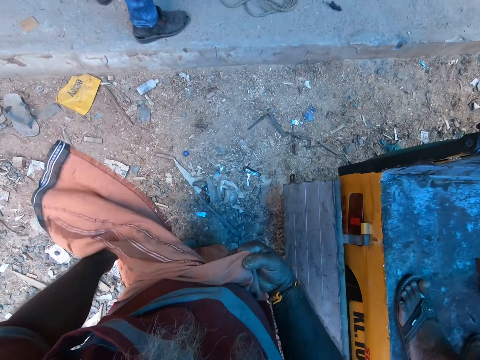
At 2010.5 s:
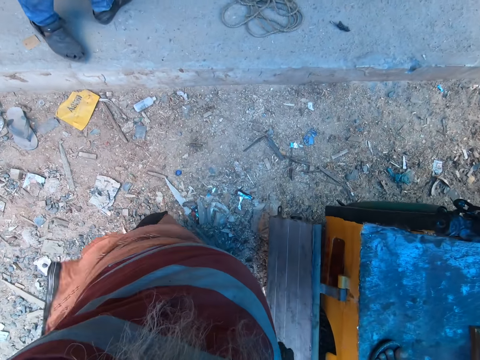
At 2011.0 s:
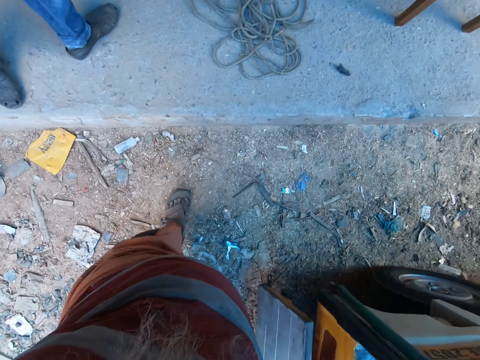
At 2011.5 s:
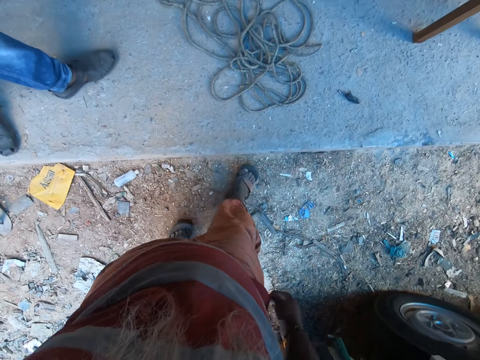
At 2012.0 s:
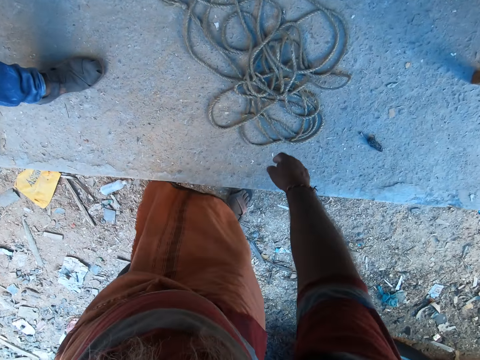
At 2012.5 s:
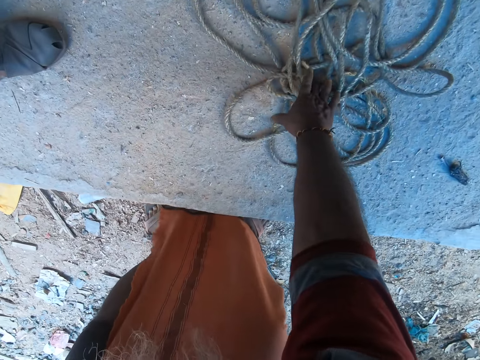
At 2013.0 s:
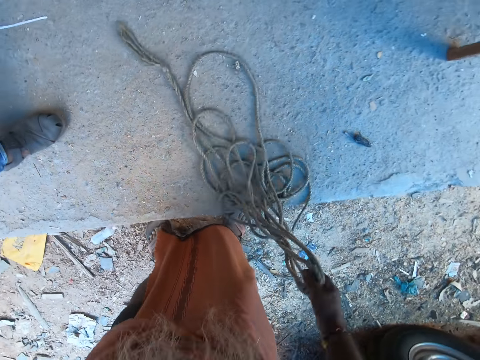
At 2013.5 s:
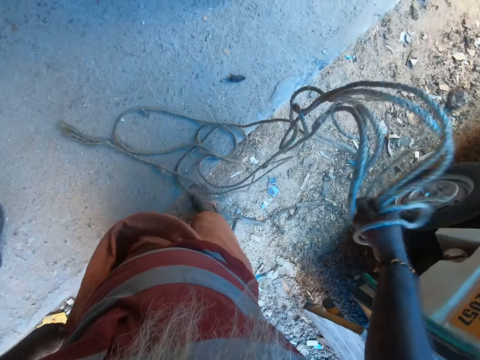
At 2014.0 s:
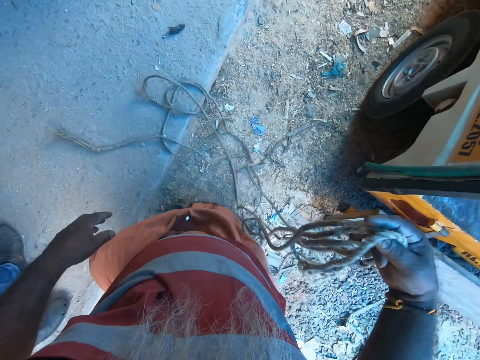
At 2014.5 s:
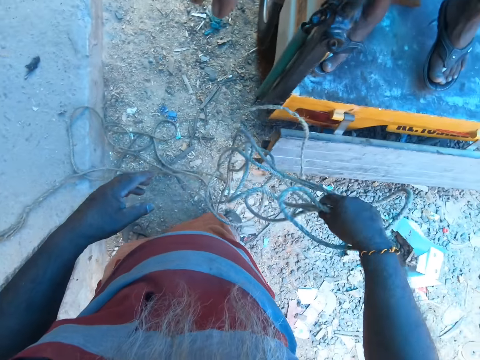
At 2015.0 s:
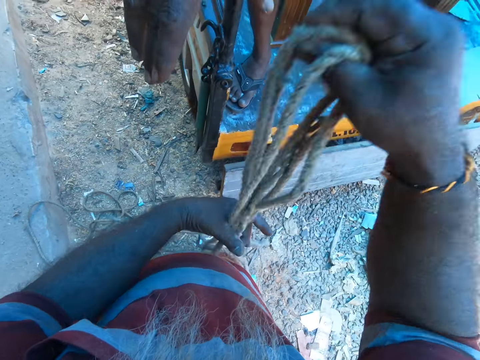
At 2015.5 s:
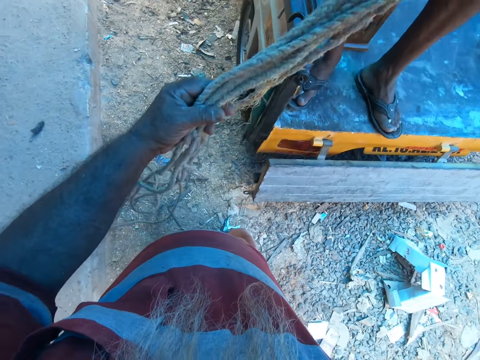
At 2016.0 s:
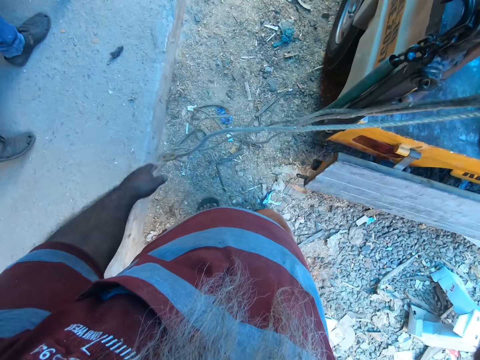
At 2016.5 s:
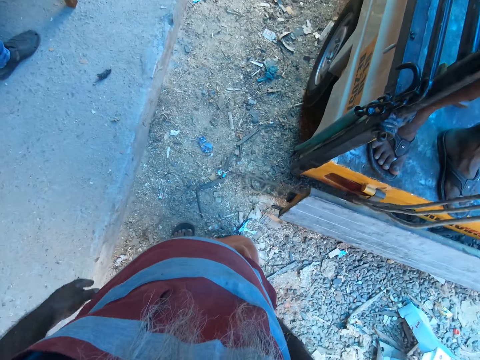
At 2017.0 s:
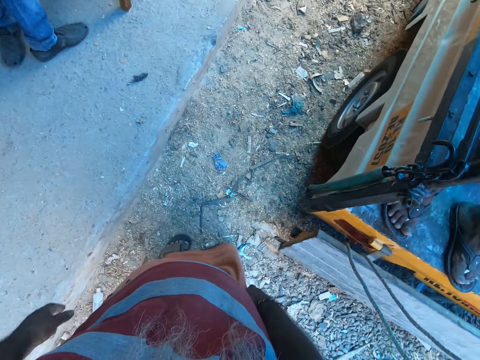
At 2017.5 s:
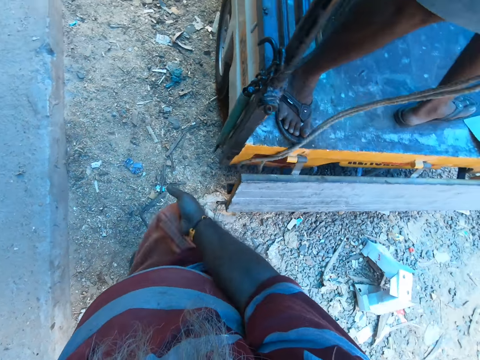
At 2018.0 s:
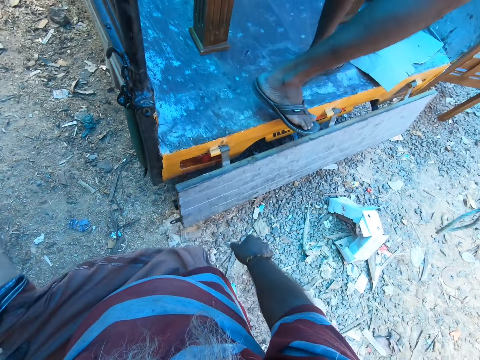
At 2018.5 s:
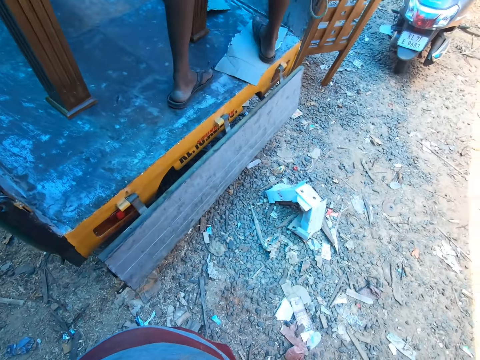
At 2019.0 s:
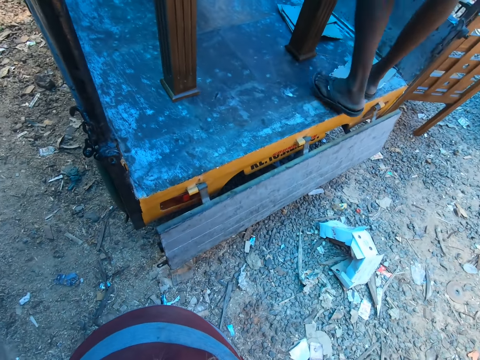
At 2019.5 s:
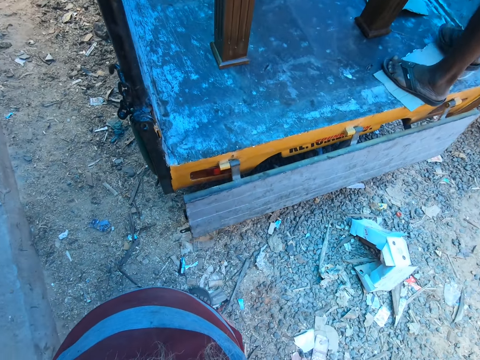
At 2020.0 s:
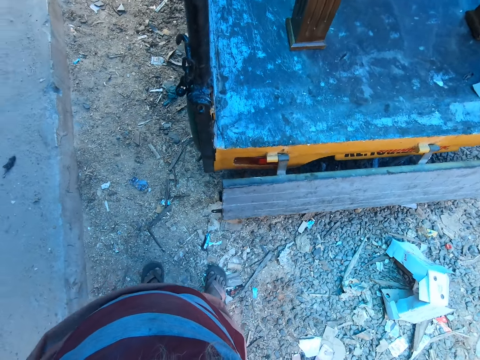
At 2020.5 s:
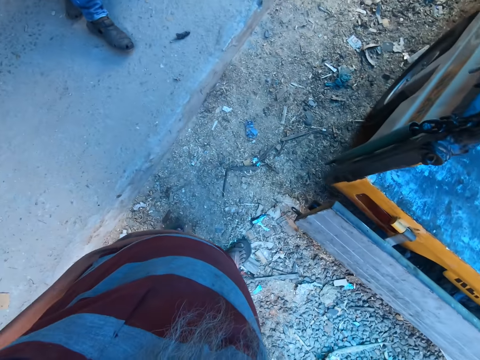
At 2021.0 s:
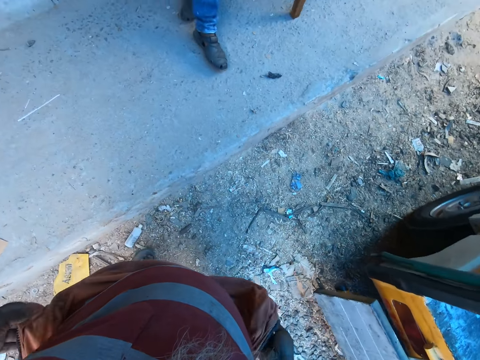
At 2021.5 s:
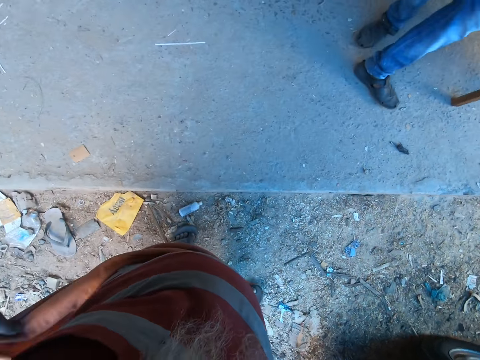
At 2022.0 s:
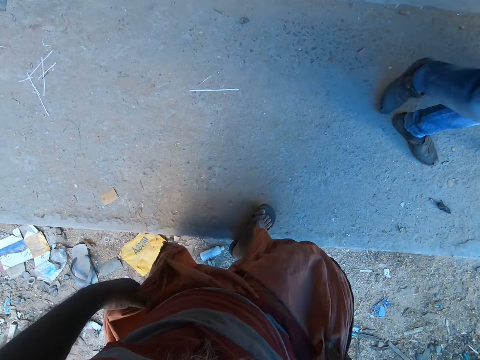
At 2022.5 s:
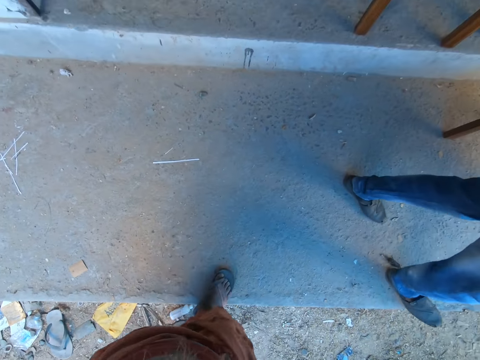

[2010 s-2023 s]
The camera wearer swings his wrapper to his left hand with his right hand. He walks around. He picks a rope from the floor with his right hand. He shakes the rope. He holds the rope in his hands. A man collects the rope from the camera wearer with his right hand. The camera wearer holds his cloth. He swings his wrapper with his right hand. Another man interacts with the man. The camera wearer swings his wrapper with his hands.

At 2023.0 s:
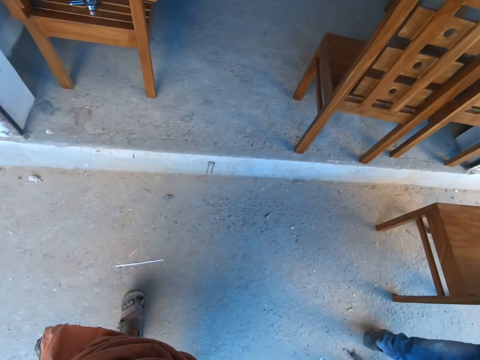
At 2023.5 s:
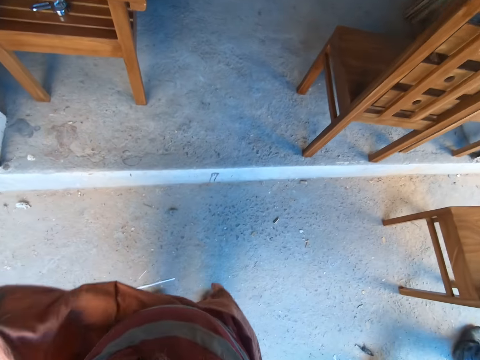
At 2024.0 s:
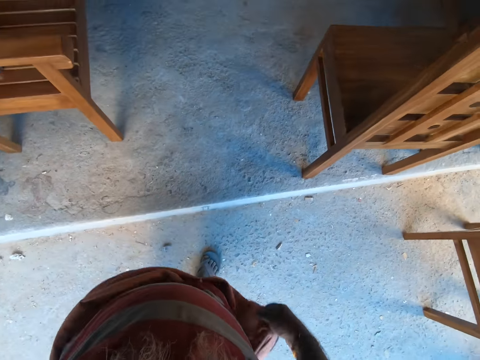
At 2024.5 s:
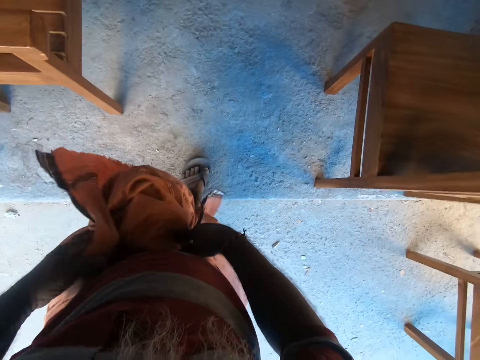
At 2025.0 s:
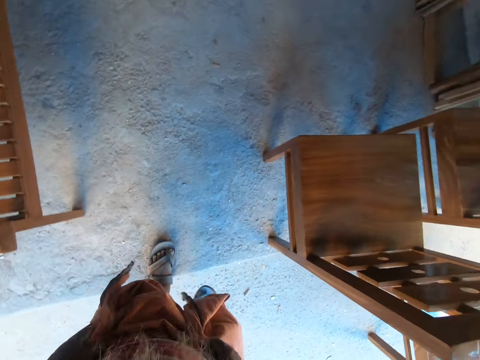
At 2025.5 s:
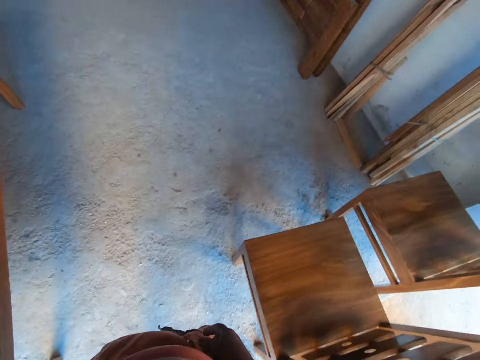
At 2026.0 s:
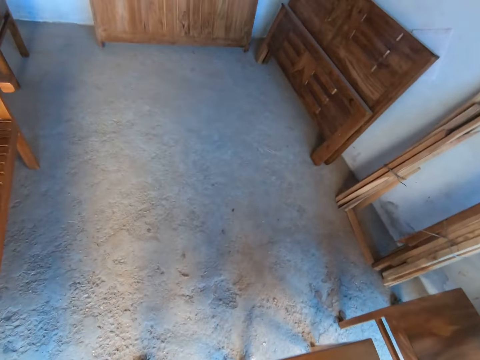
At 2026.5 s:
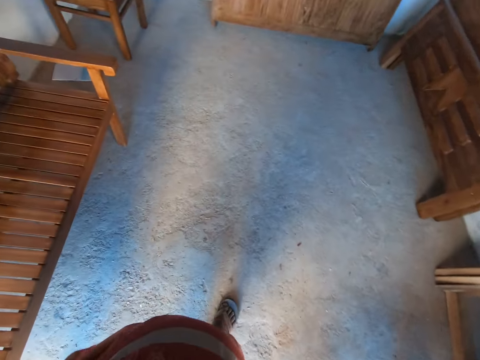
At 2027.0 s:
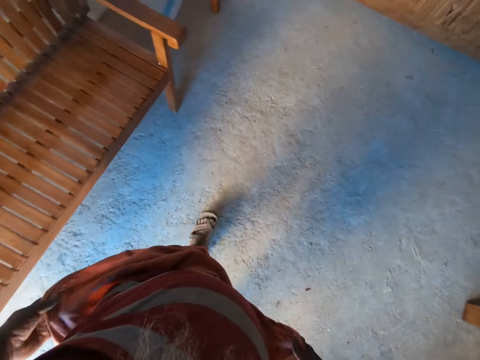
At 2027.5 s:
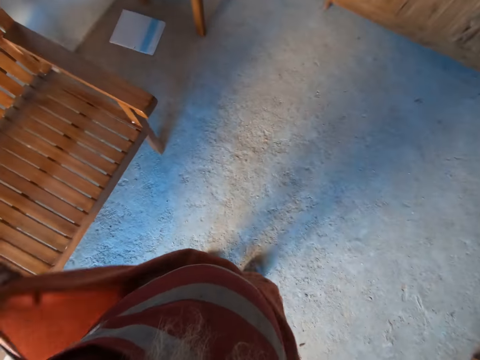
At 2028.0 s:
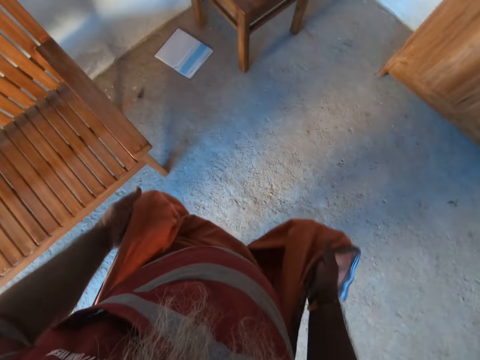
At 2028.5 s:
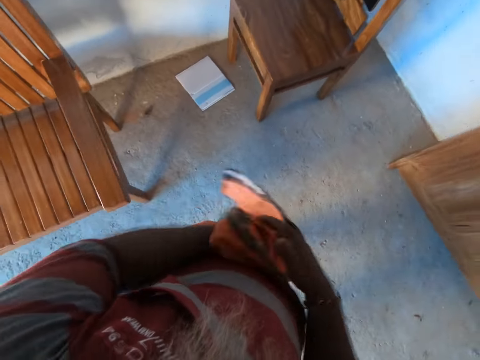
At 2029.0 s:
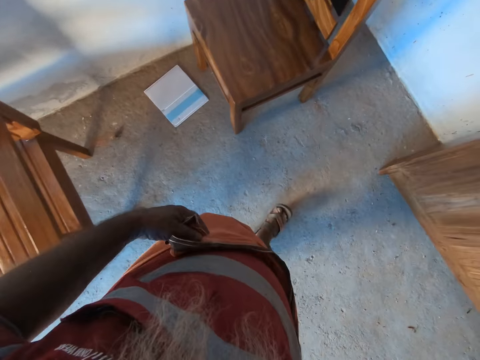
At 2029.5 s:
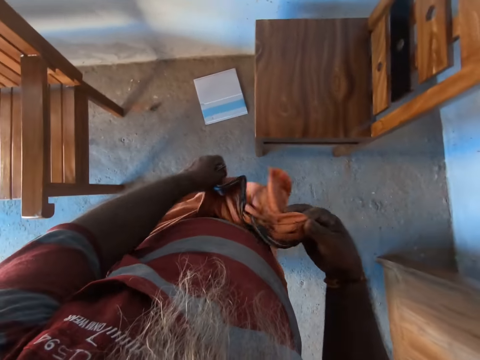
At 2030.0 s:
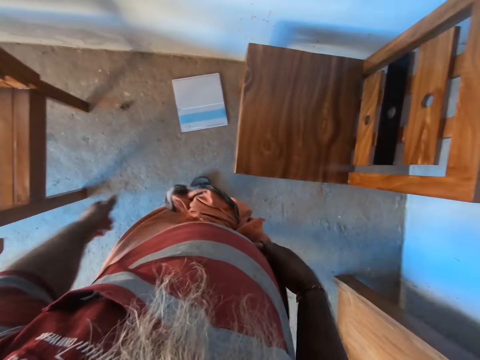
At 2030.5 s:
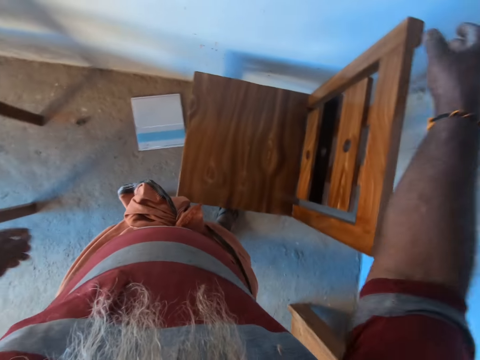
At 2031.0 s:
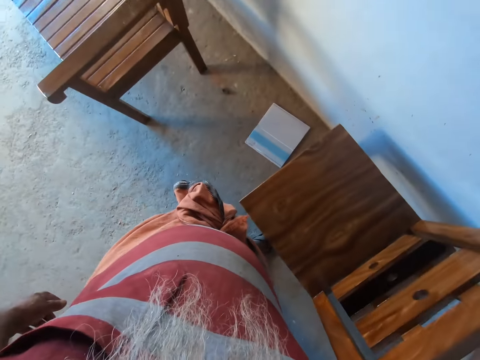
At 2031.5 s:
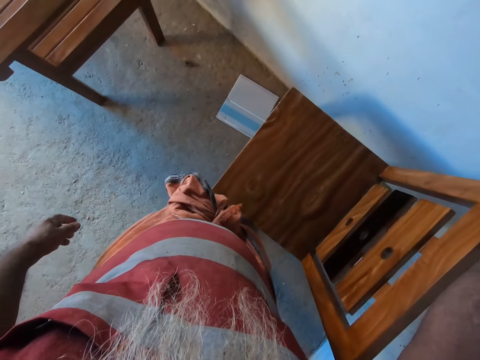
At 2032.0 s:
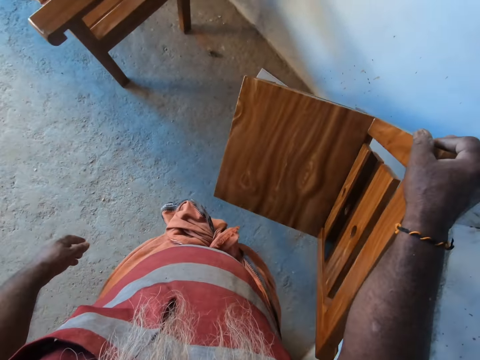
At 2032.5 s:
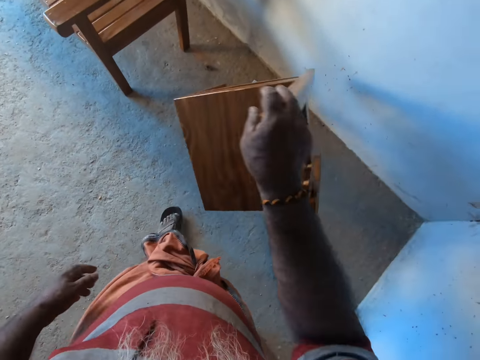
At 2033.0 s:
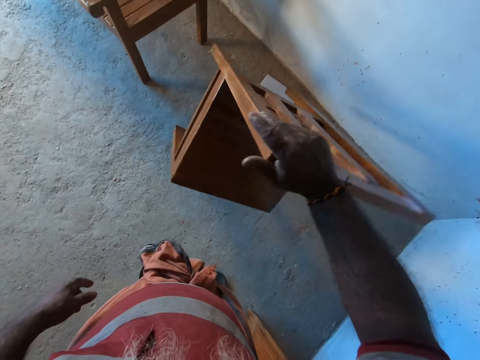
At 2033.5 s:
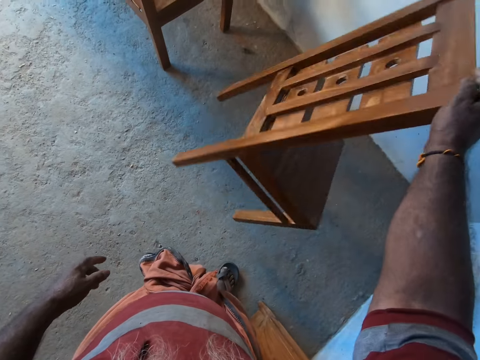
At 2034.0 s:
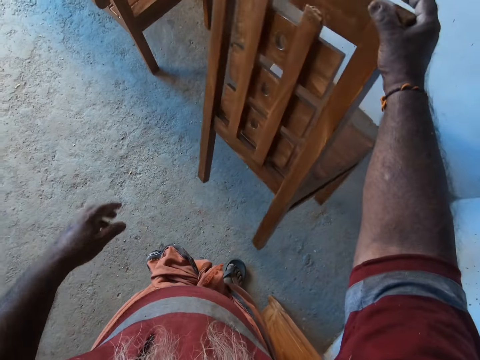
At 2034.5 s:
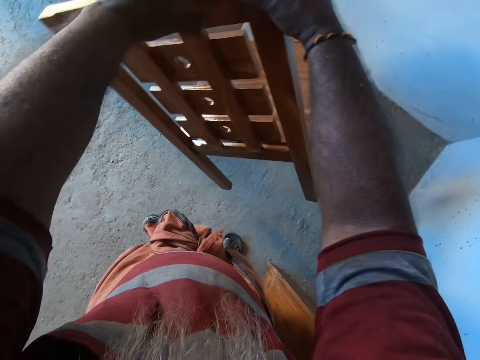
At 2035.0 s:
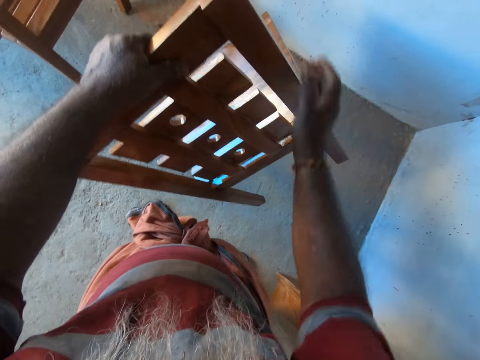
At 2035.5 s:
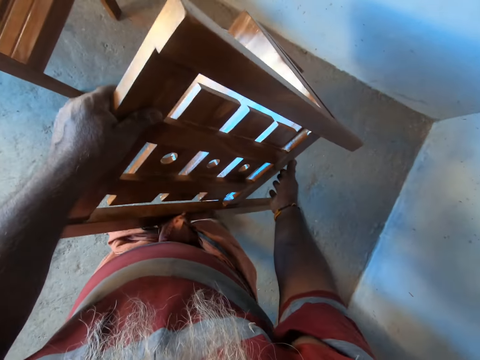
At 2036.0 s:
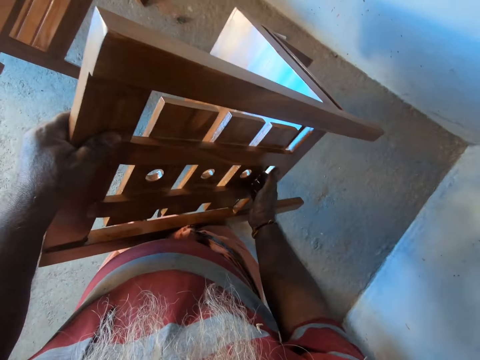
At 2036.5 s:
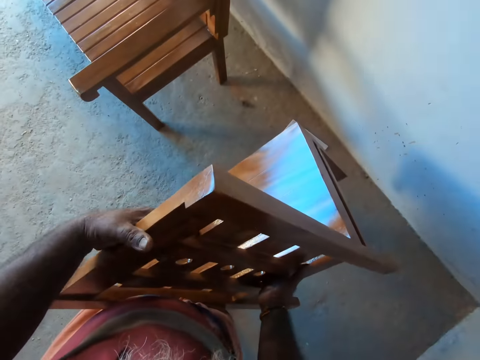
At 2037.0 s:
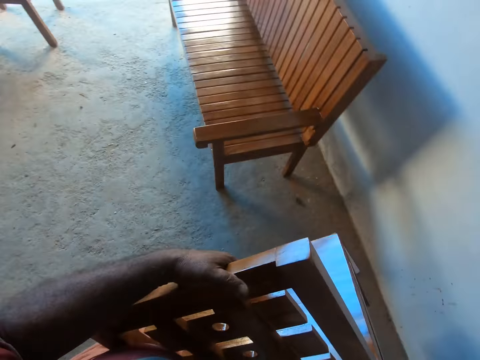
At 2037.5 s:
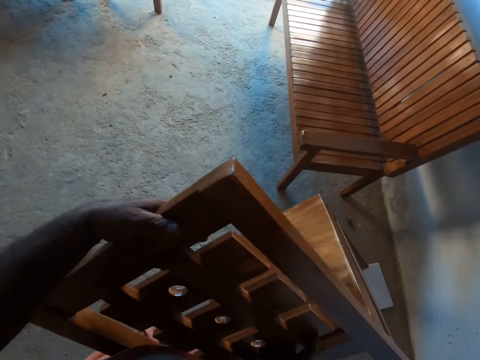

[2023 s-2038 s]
The camera wearer walks into the furniture store. He adjusts his wrapper with his hands. He holds his cloth. He holds the chair. He rotates the chair with his right hand. He holds the chair with his hands. He picks up the chair with his hands.
